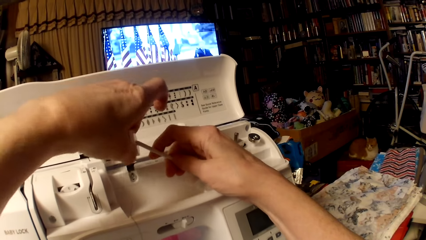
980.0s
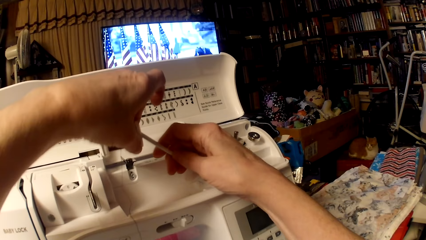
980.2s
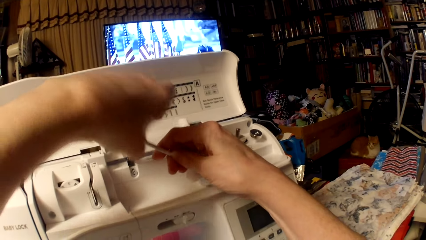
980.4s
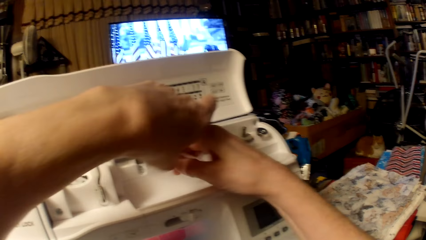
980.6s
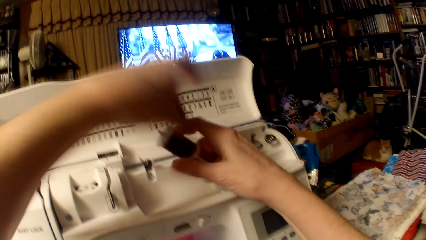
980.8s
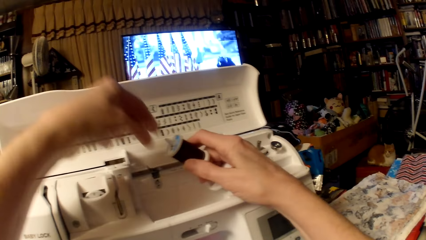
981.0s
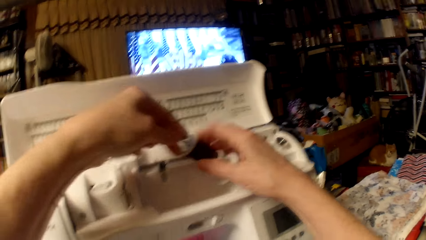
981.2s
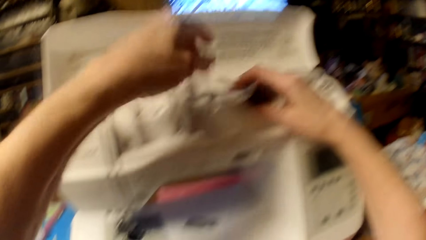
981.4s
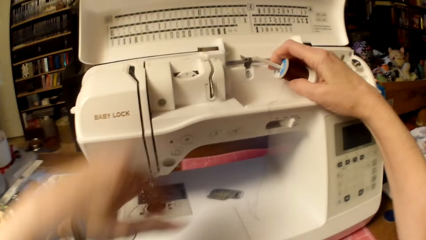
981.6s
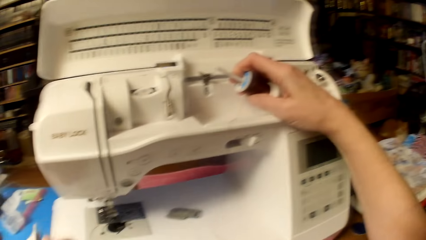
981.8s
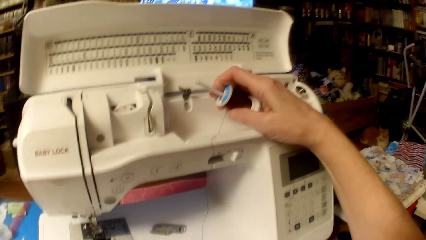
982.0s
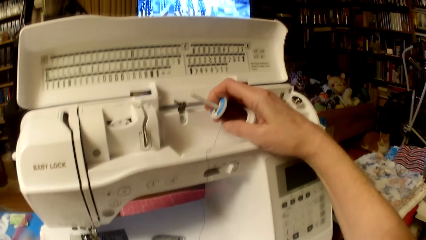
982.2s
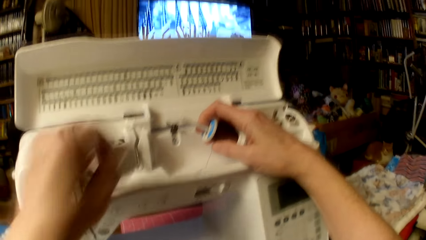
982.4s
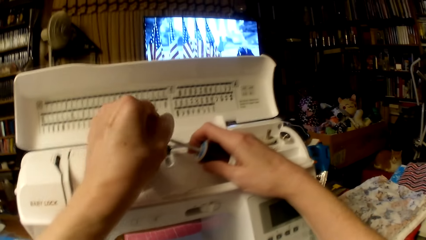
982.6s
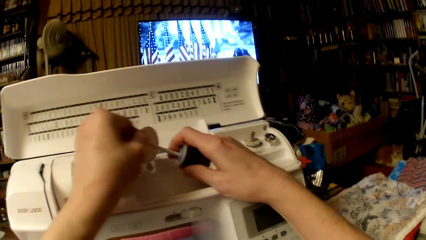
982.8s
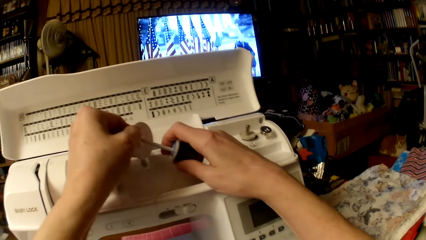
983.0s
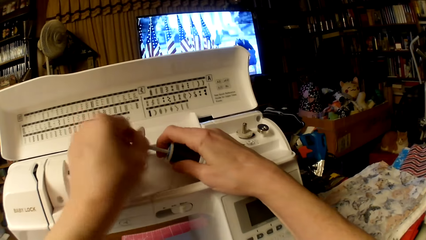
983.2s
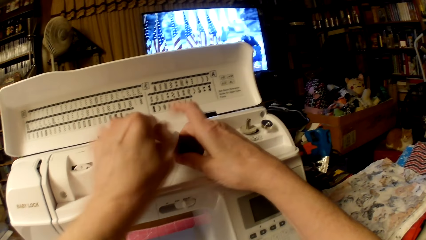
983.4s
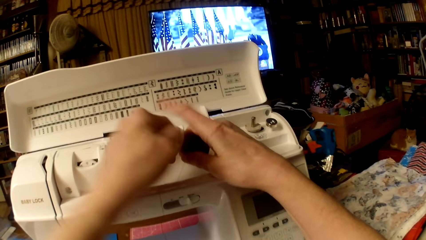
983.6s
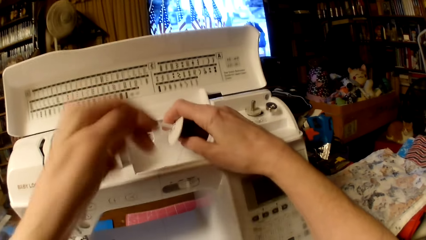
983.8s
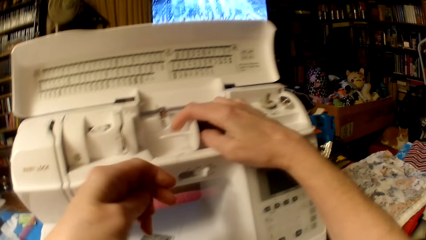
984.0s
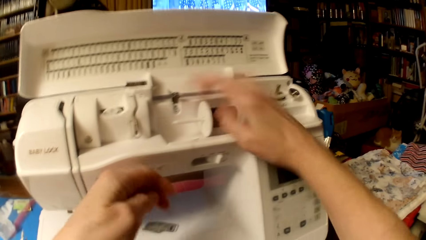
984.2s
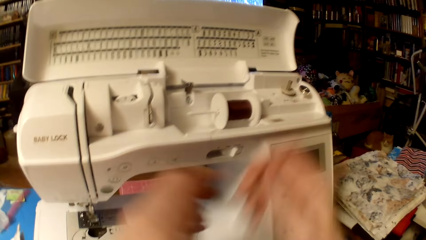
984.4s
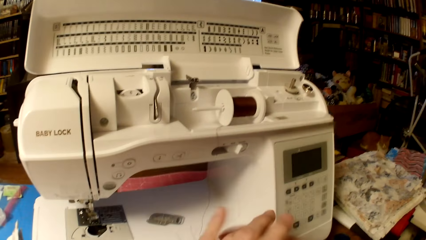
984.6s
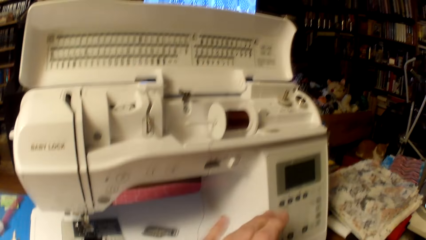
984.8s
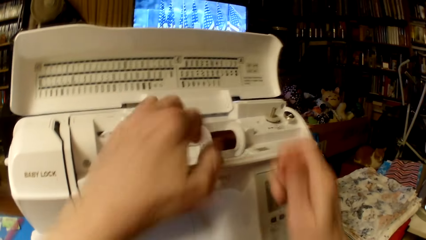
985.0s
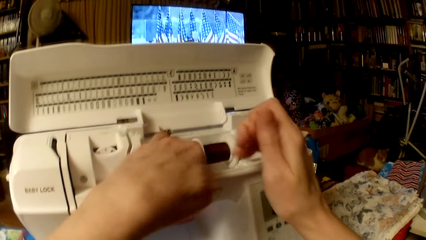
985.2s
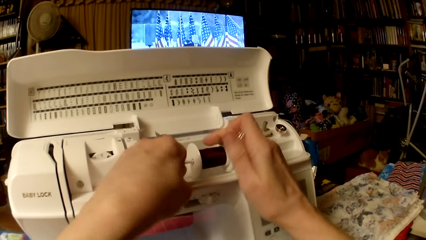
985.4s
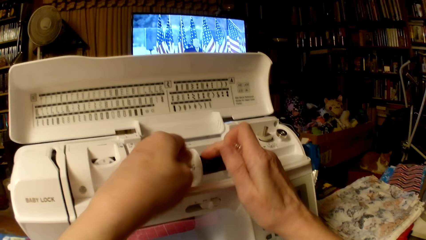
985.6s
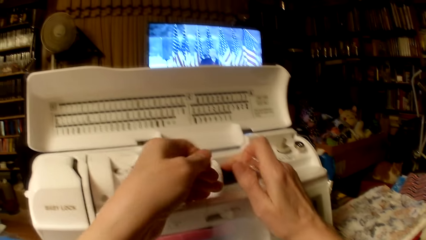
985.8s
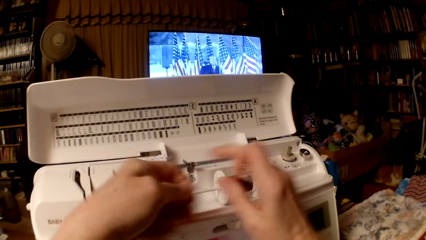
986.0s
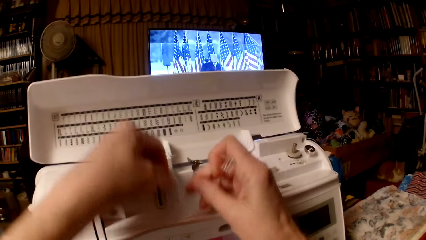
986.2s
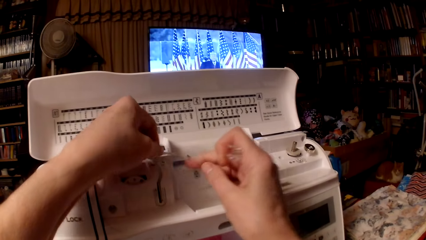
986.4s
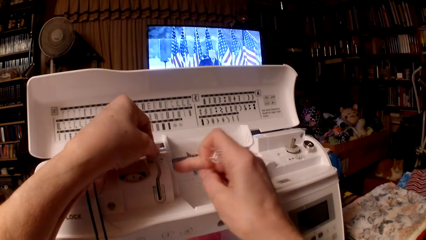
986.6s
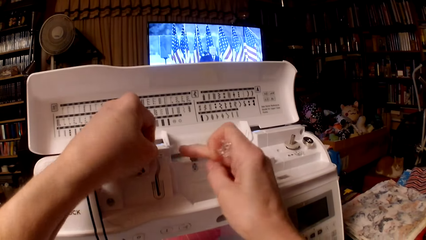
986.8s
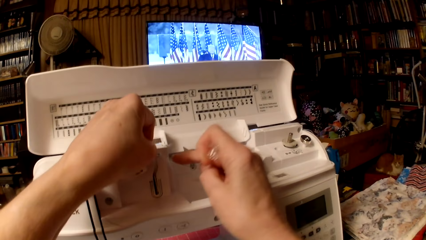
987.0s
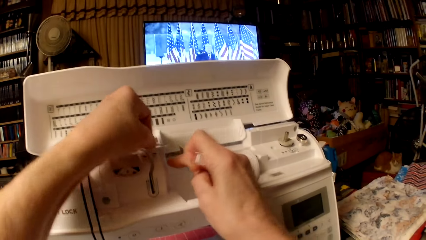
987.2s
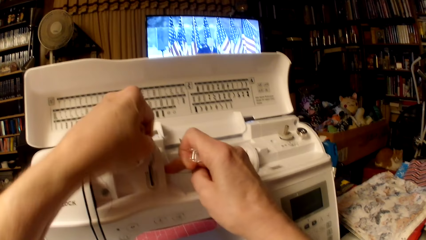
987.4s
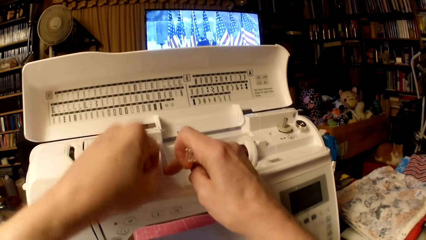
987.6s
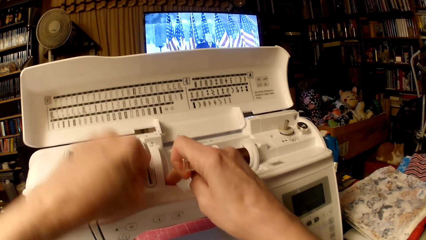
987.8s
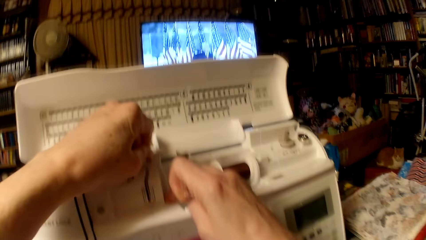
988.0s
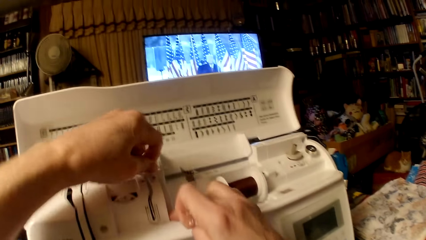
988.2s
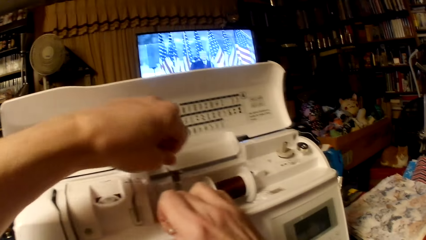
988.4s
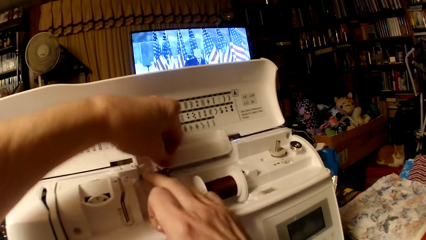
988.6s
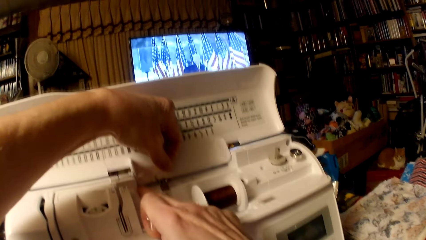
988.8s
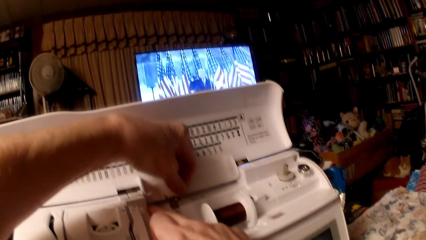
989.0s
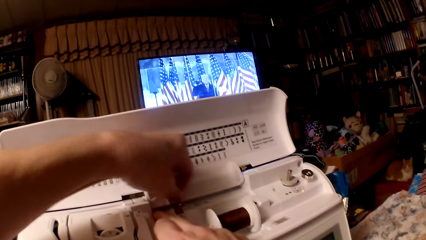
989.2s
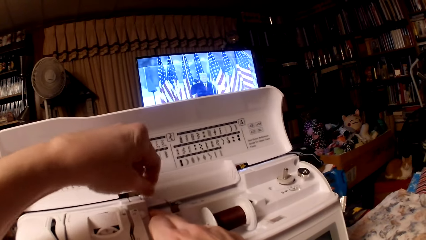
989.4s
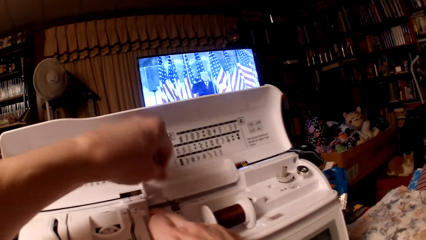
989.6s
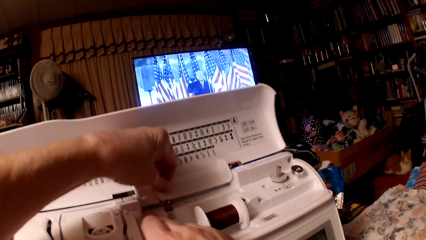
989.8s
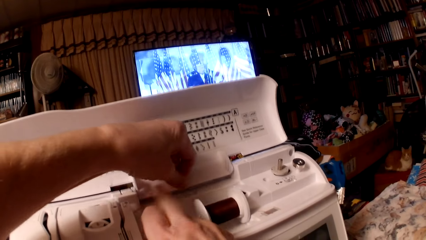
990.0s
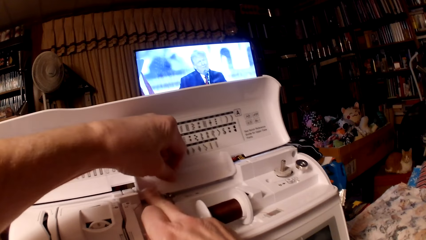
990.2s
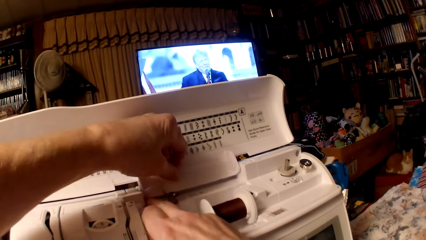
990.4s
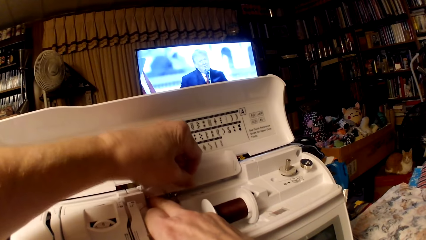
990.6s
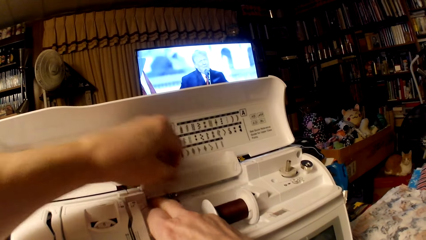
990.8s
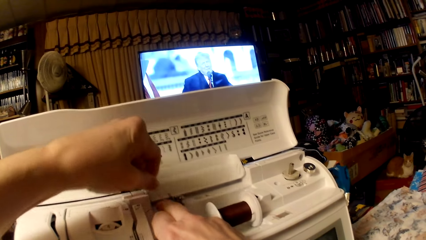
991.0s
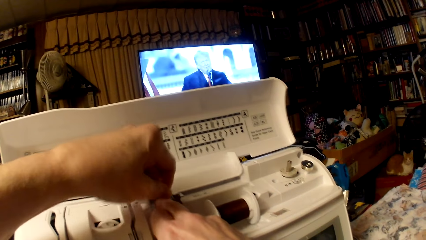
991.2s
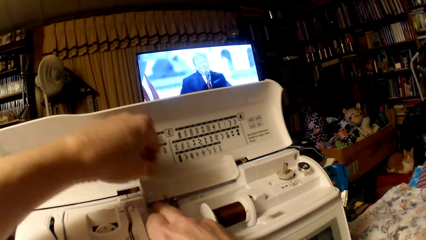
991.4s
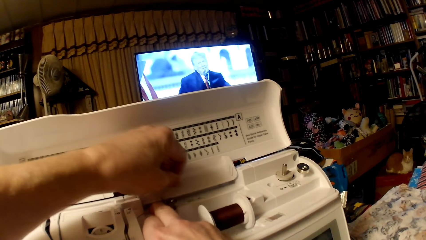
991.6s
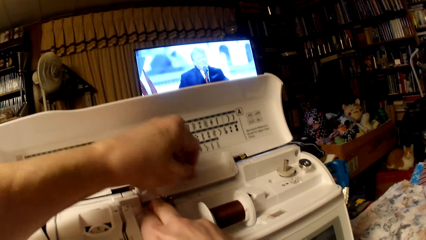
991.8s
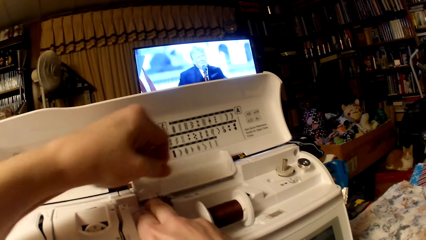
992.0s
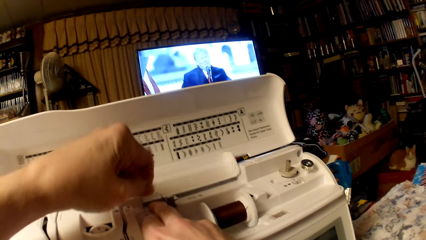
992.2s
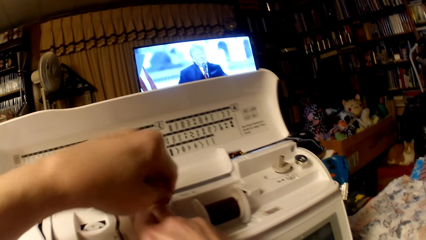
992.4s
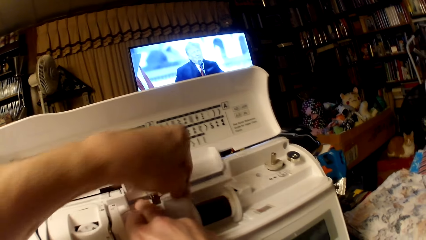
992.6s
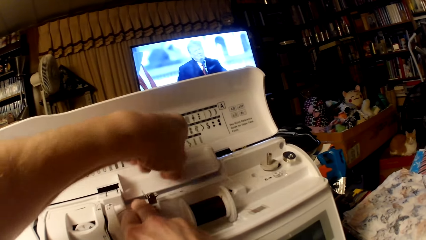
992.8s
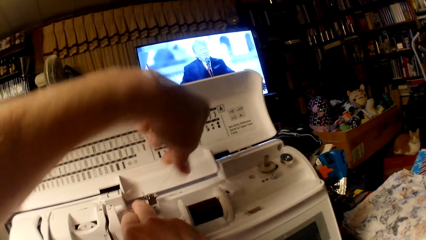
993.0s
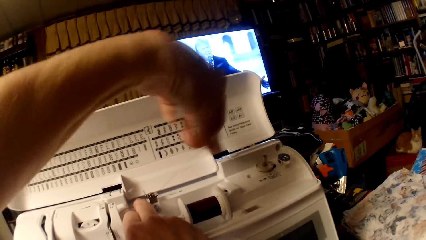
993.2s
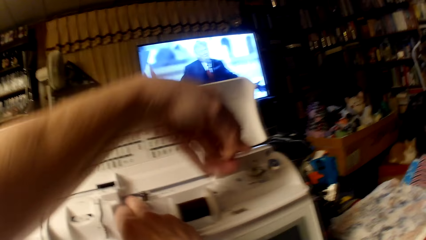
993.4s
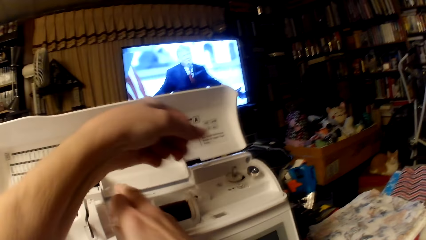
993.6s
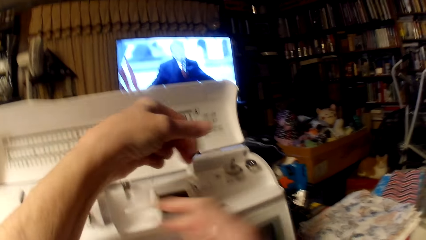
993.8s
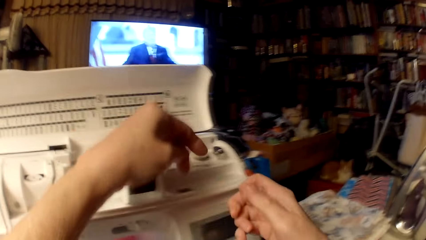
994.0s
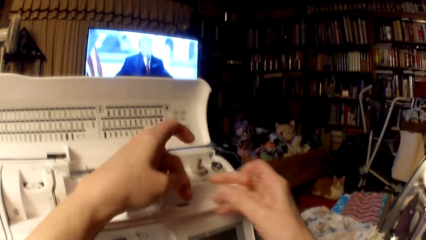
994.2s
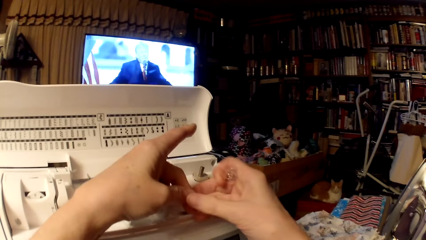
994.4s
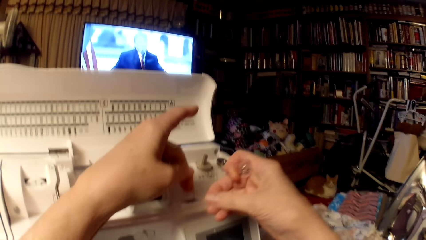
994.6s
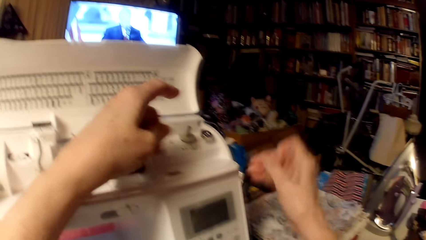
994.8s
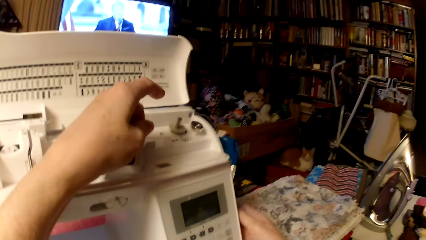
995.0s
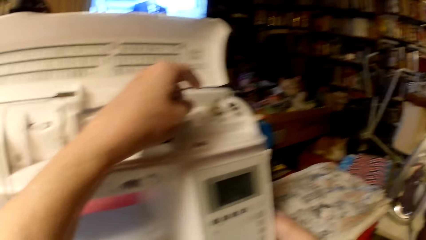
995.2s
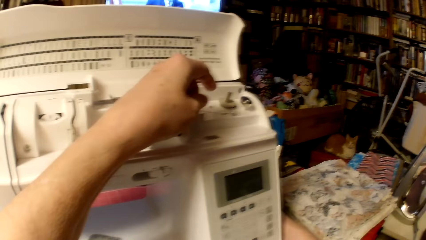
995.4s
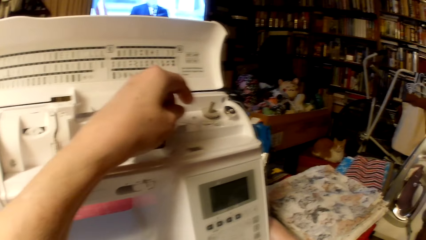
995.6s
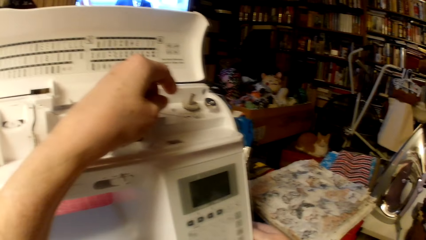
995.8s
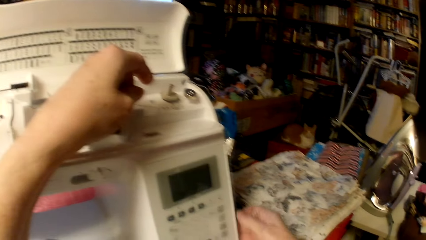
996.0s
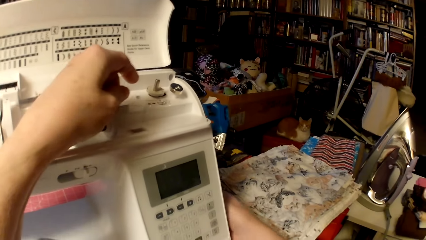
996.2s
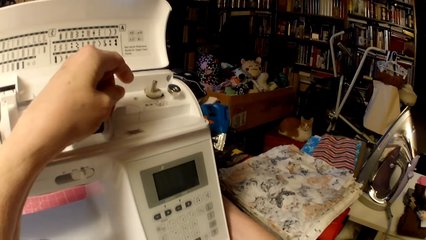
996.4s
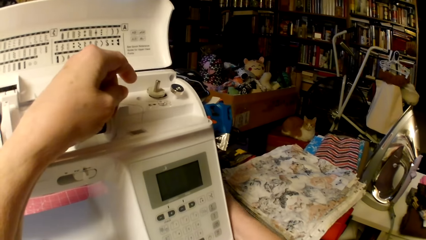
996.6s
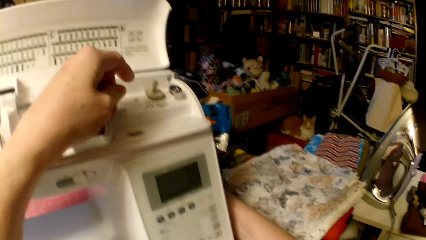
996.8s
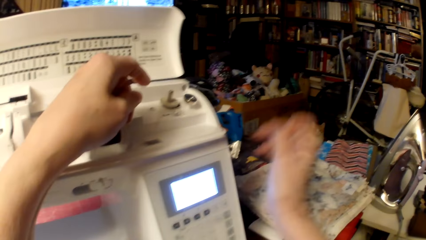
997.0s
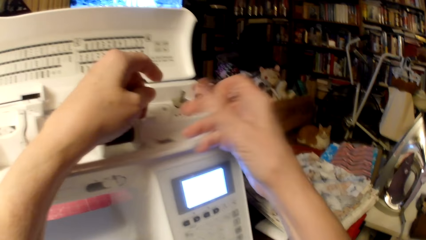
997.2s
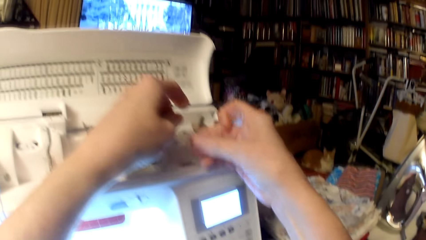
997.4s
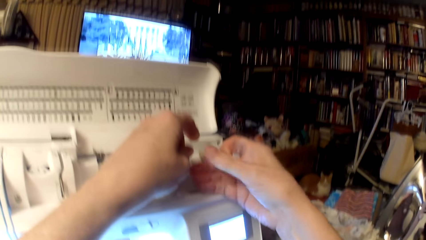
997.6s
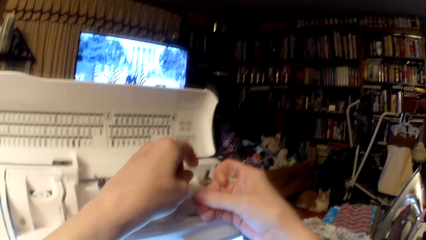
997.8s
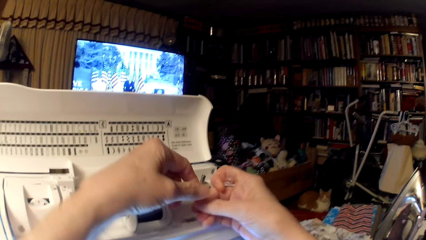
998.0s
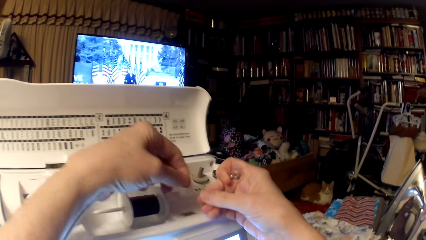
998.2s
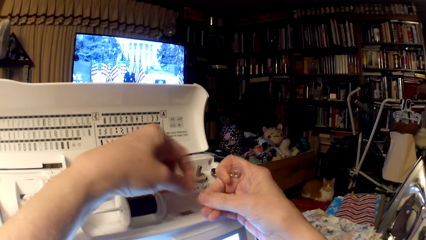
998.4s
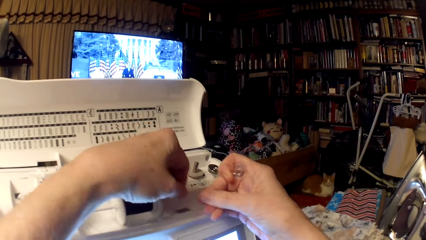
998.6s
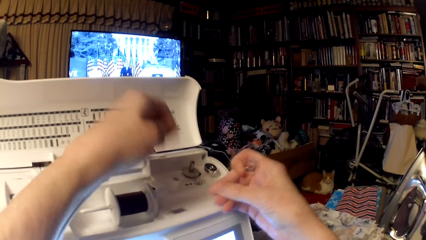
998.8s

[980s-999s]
The camera wearer puts the sewing thread on the spool pin. They put the spool cap on the spool pin. They fix the sewing thread on the sewing machine. They roll the thread on the thread guide. They turn on the sewing machine.
